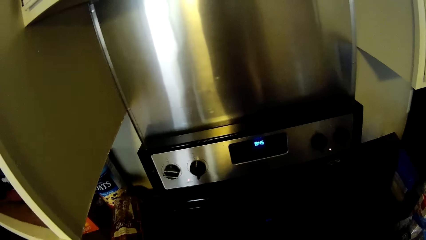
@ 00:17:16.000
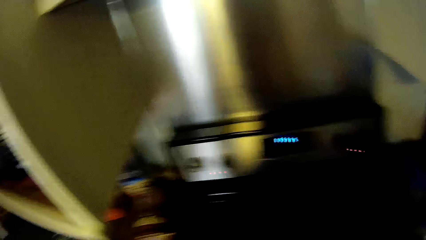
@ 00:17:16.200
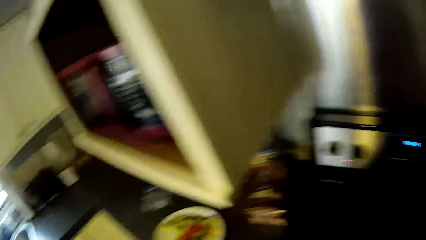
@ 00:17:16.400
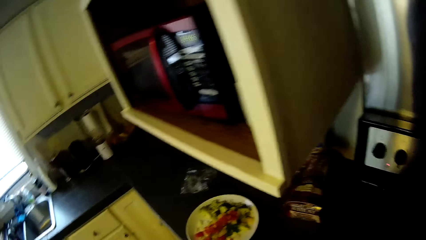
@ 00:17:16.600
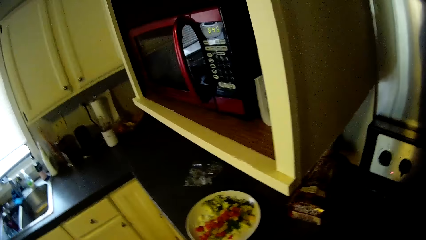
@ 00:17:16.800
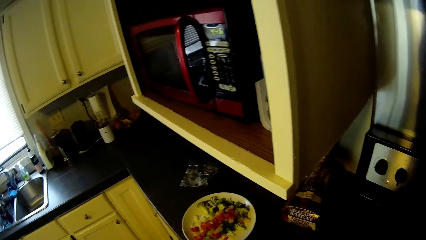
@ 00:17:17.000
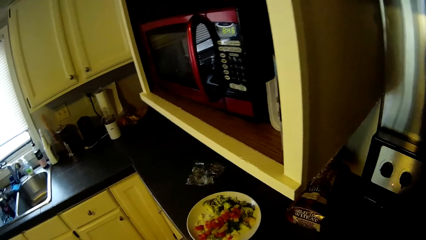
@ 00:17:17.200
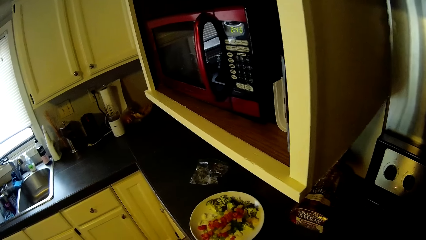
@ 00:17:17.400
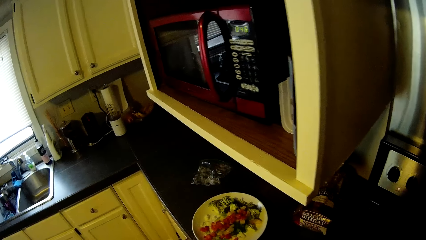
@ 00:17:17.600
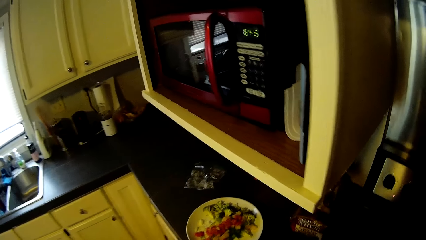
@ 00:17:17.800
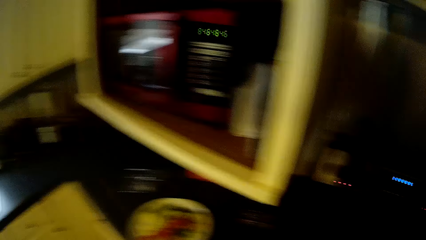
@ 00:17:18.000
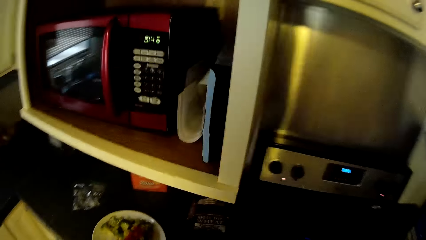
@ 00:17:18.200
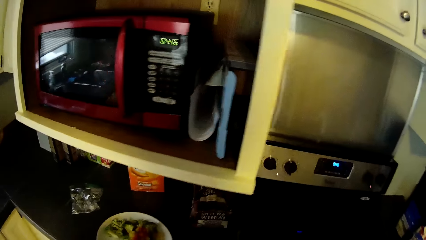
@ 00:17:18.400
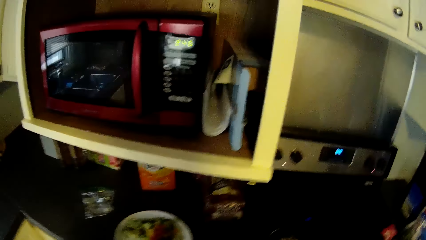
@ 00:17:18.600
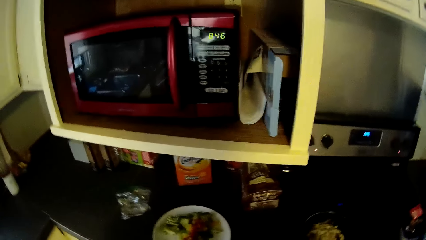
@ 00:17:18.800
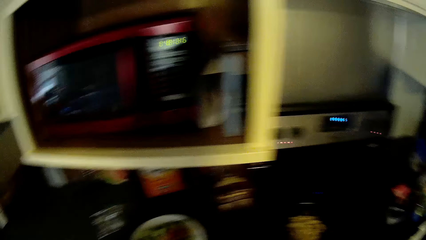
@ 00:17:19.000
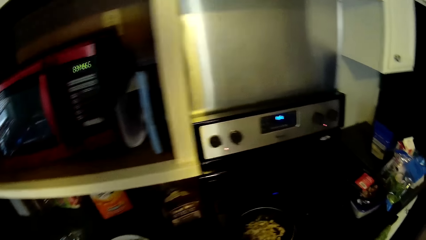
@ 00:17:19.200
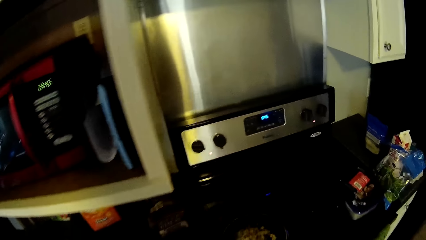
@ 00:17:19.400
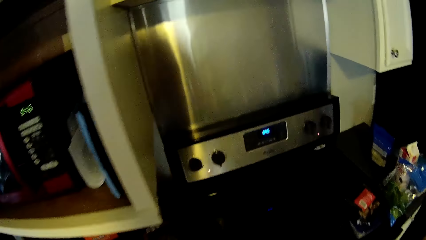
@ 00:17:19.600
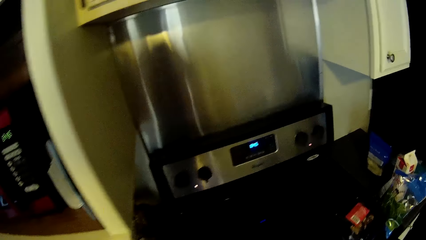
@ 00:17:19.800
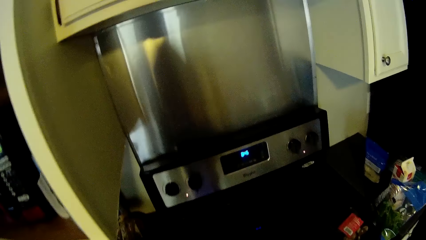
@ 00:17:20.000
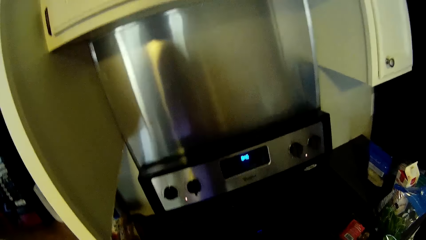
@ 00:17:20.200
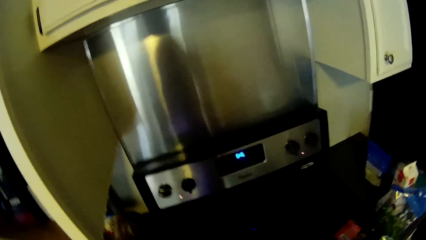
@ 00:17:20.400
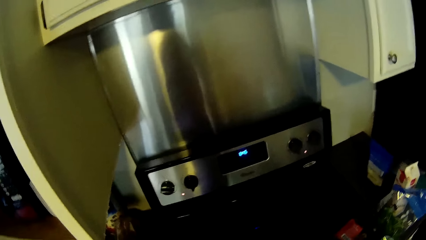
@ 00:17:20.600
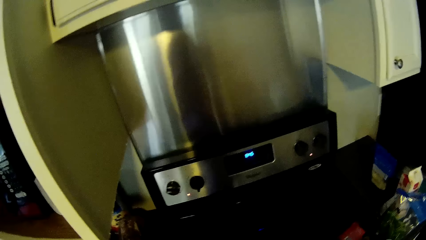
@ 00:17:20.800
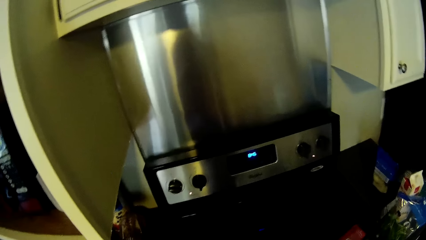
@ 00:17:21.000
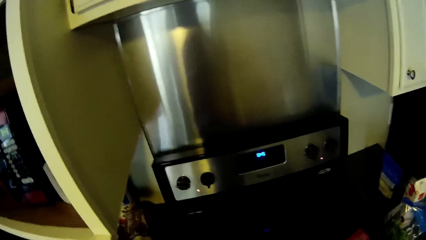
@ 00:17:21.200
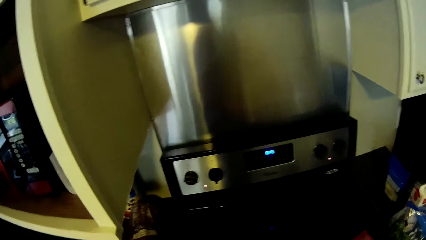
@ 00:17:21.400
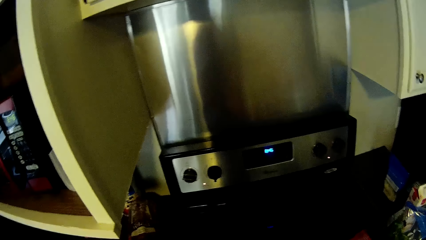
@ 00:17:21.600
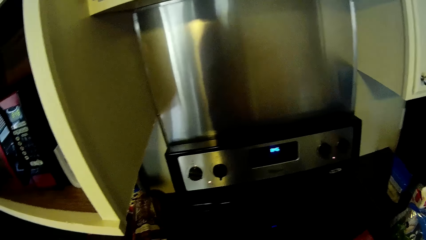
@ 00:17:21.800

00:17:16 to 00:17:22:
The camera wearer stares around the countertop and on the cooker.

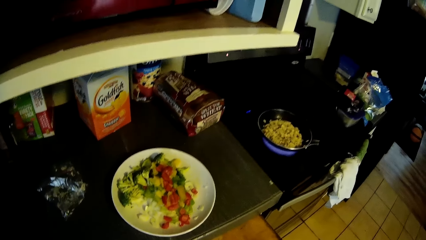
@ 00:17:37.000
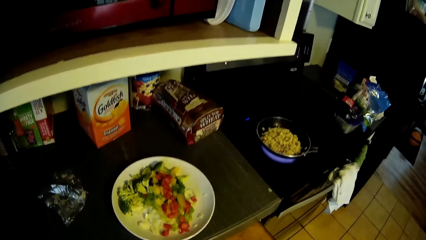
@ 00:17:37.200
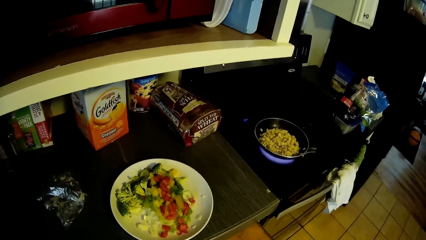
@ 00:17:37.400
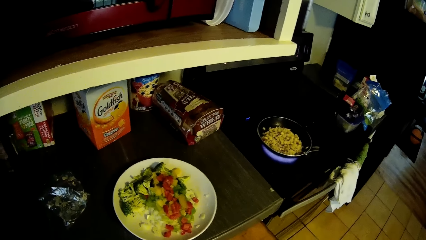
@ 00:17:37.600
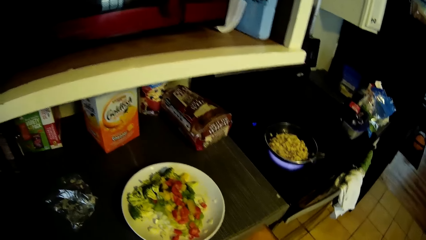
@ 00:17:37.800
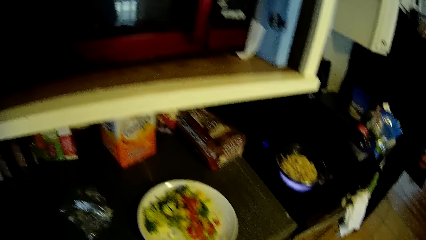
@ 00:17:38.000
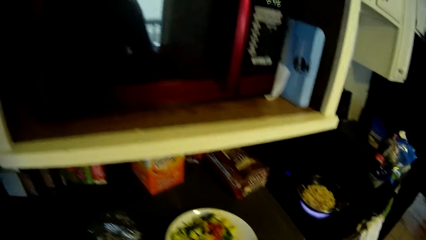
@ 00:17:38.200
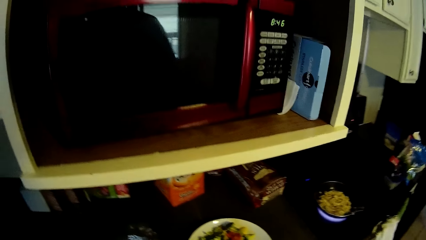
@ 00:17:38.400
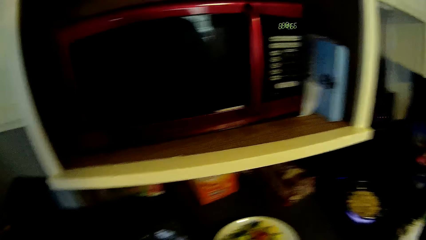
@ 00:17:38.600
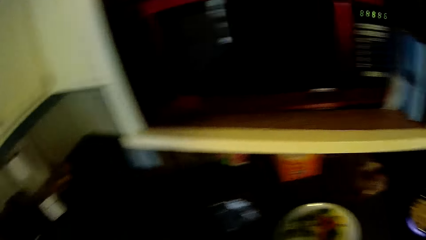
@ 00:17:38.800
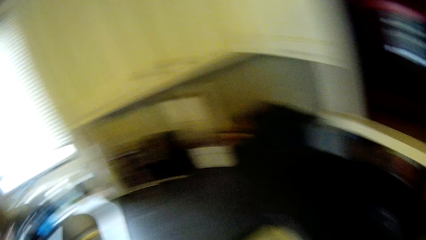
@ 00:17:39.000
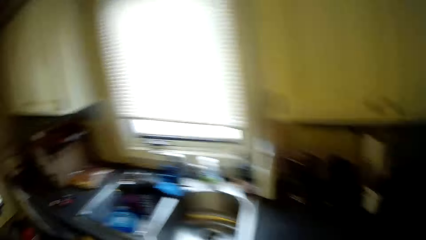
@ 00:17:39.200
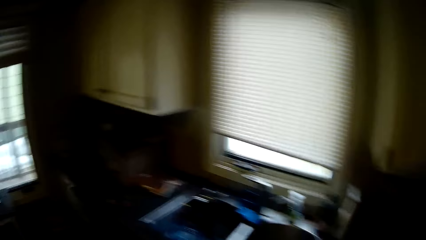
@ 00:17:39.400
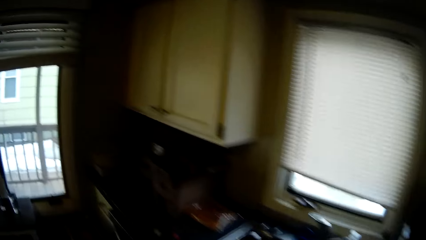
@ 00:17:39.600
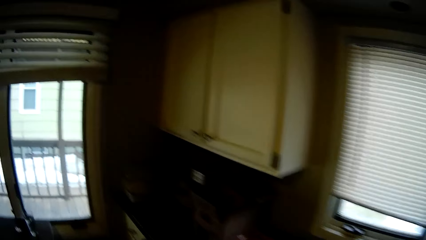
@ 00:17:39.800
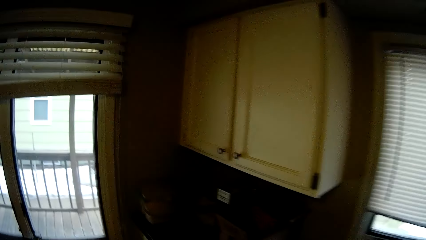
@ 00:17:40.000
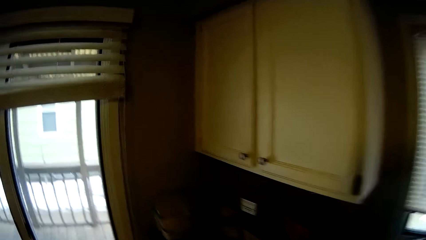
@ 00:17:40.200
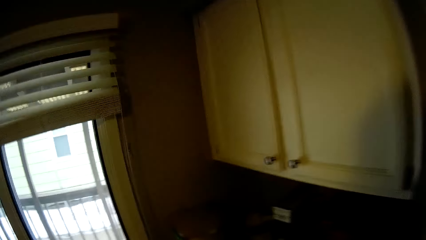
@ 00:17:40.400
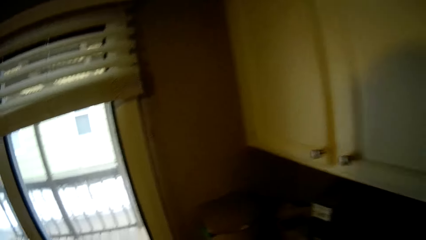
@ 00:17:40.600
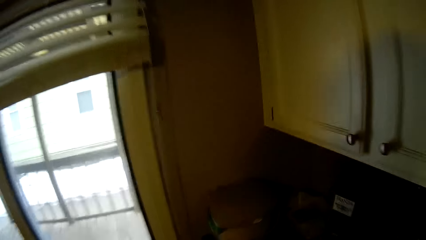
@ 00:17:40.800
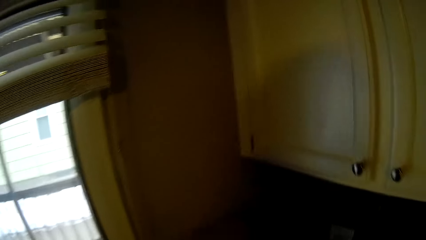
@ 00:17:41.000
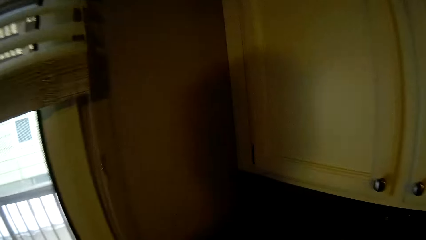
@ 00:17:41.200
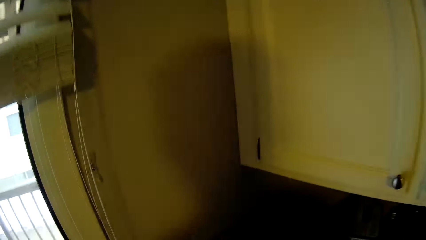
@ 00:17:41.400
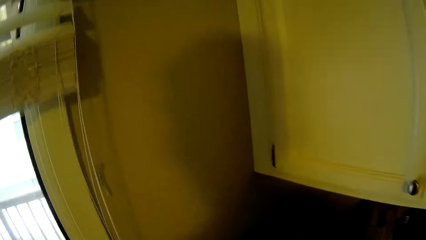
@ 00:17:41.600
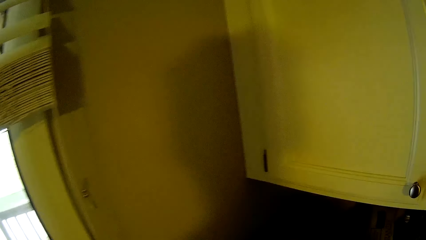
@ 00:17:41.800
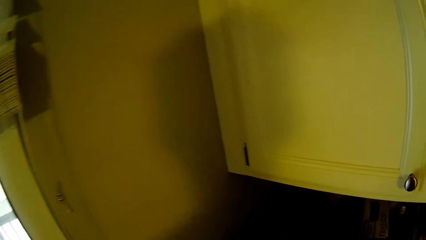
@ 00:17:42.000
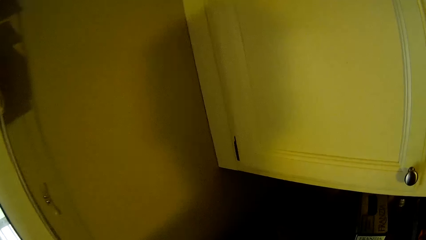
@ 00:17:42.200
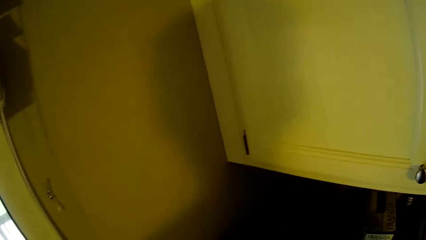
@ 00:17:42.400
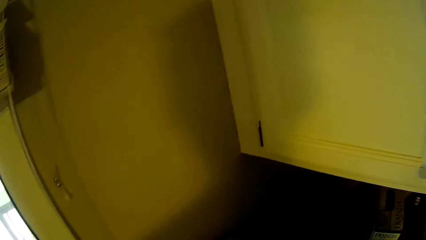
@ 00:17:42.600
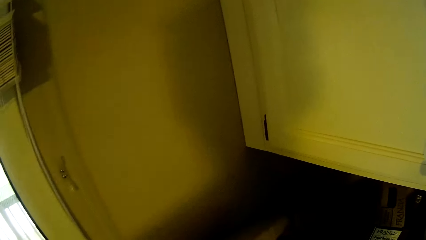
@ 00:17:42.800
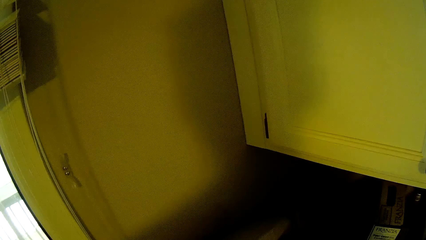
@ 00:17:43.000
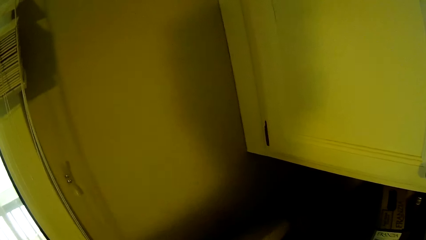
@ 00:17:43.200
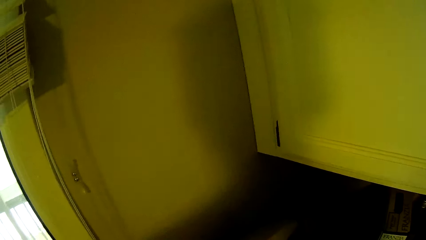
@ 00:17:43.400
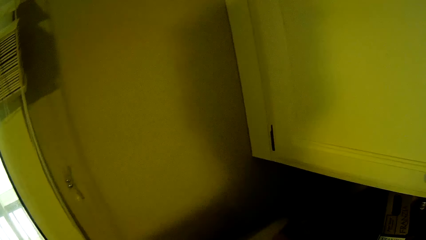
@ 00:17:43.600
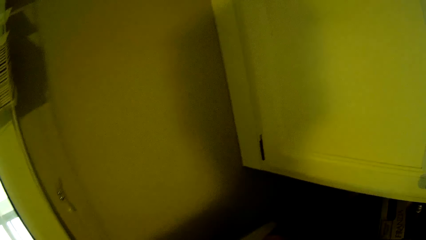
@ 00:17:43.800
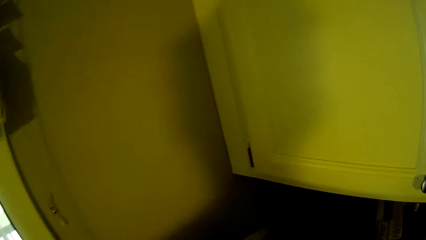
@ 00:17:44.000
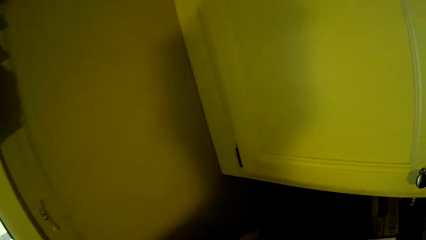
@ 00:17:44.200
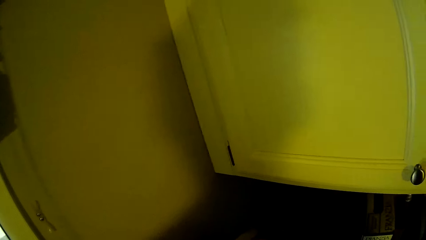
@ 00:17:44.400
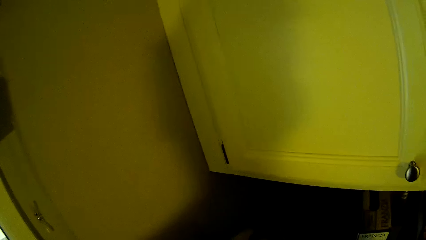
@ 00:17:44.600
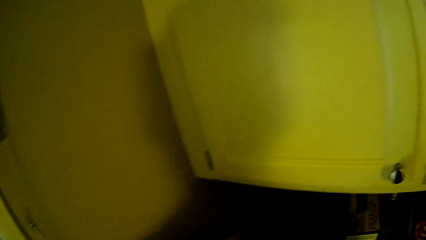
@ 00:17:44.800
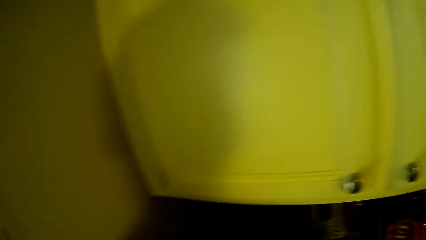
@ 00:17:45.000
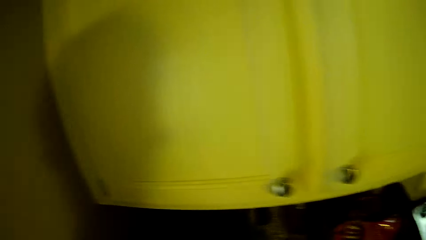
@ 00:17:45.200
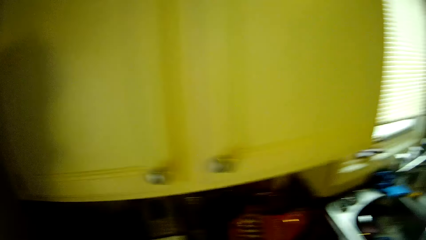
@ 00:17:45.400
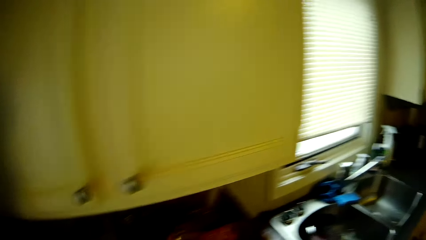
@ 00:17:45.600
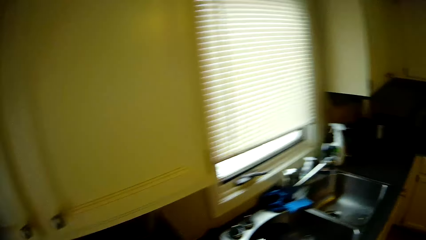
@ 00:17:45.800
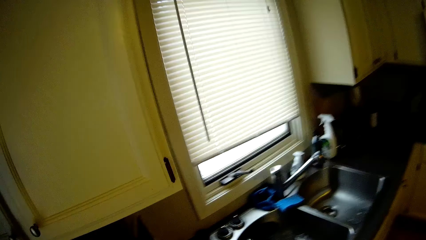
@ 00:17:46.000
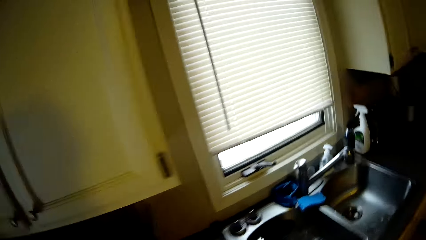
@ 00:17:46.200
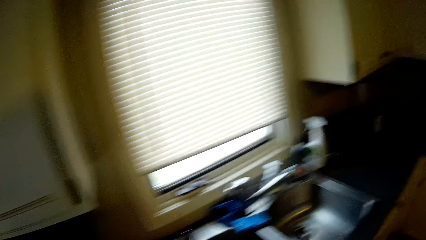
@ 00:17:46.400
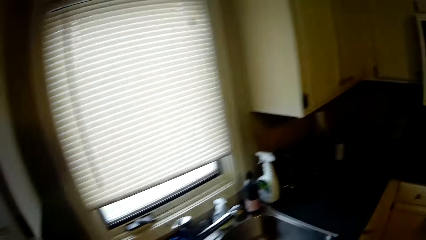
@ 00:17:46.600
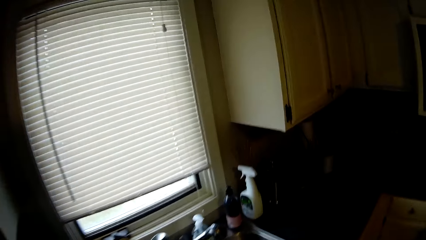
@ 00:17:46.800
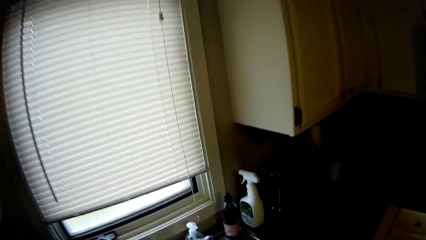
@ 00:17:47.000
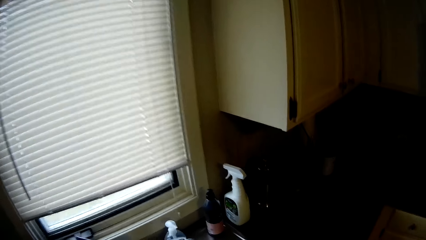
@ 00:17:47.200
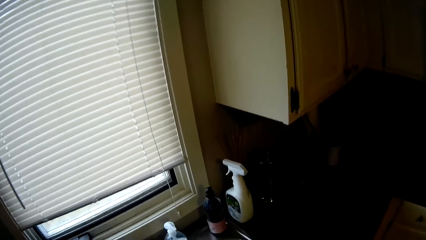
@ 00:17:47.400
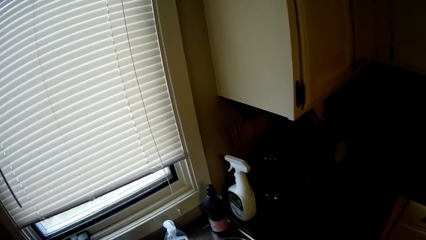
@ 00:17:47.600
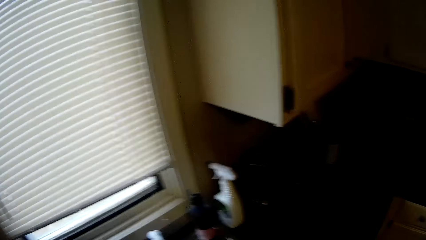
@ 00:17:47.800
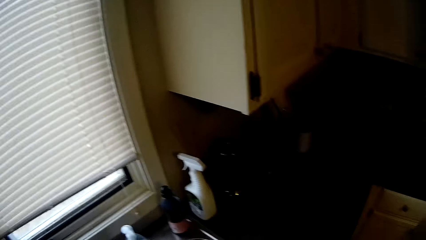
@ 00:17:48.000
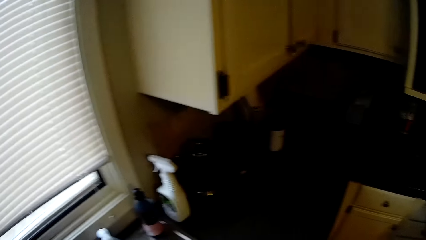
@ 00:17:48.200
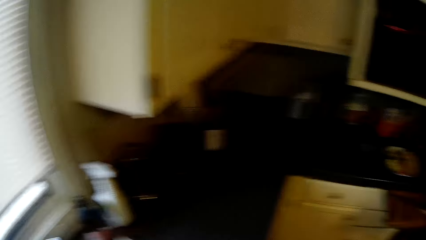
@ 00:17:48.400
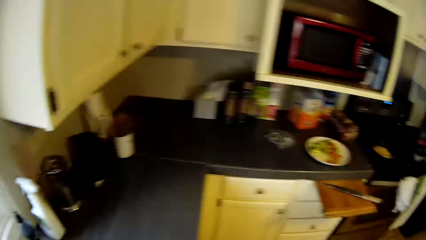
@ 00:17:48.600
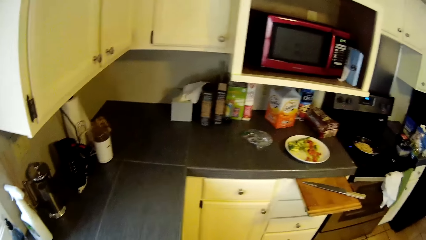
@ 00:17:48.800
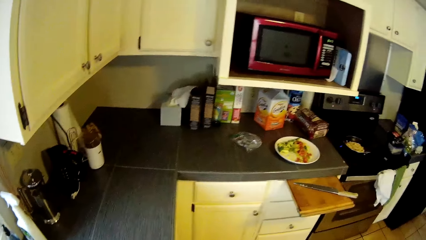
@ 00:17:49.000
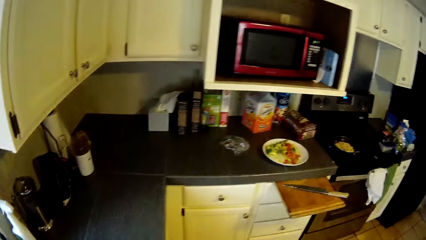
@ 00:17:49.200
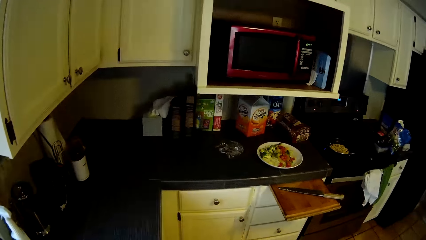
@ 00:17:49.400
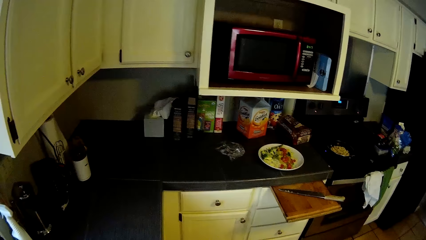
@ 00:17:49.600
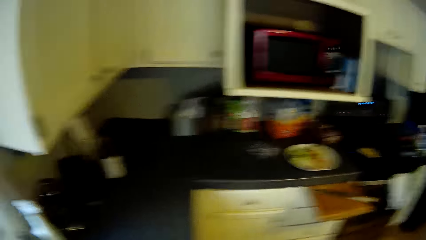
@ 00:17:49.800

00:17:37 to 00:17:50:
The camera wearer walks in the kitchen to the edge of the countertop. They stand along the edge of the countertop. They walk along the sink countertop. They stand along the countertop near the sink and stare around the sink.
